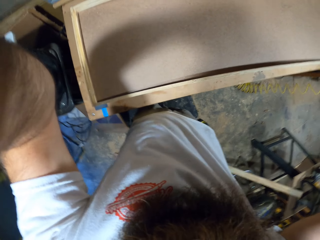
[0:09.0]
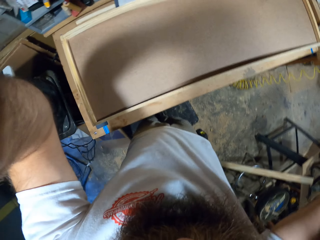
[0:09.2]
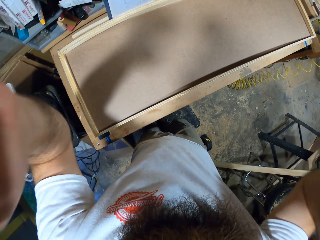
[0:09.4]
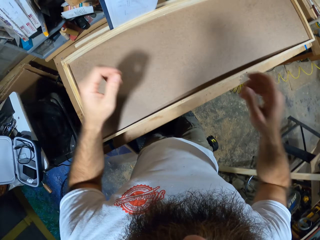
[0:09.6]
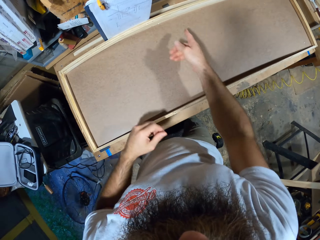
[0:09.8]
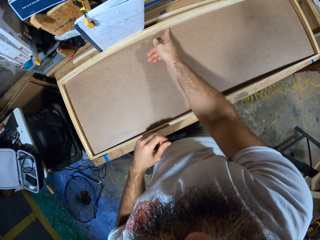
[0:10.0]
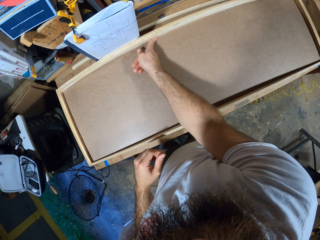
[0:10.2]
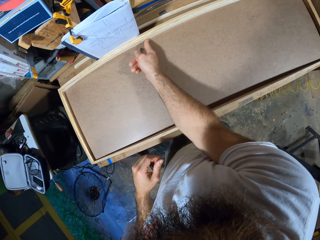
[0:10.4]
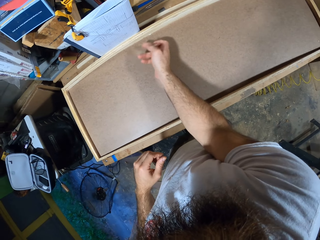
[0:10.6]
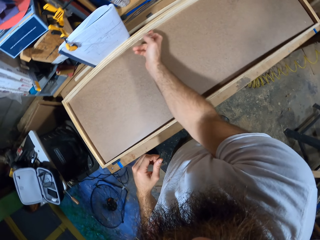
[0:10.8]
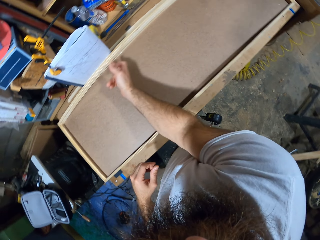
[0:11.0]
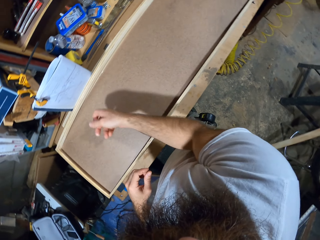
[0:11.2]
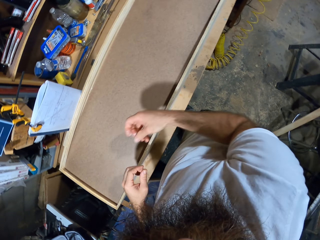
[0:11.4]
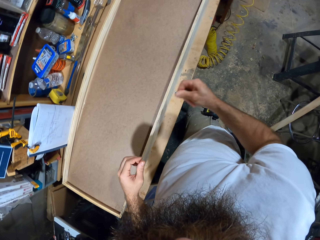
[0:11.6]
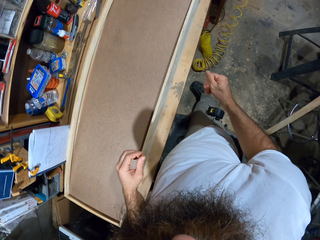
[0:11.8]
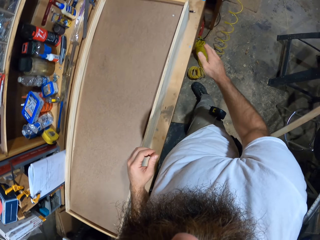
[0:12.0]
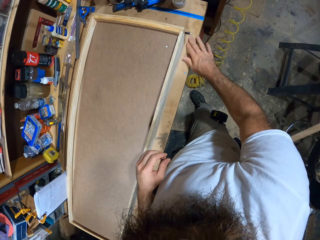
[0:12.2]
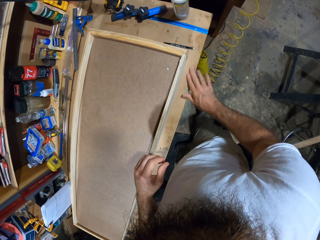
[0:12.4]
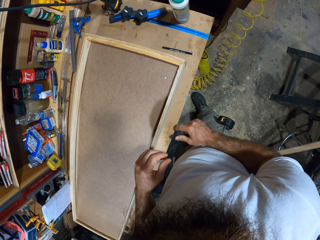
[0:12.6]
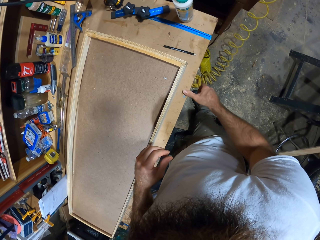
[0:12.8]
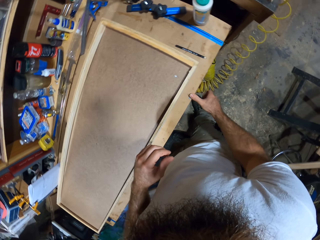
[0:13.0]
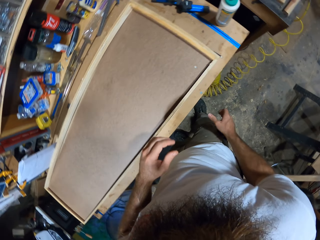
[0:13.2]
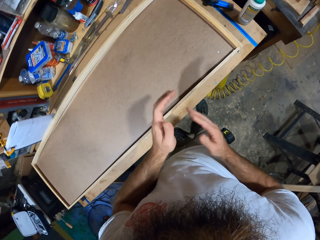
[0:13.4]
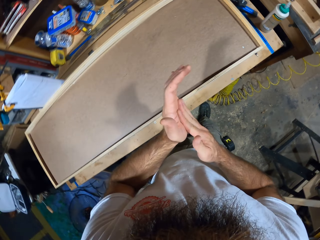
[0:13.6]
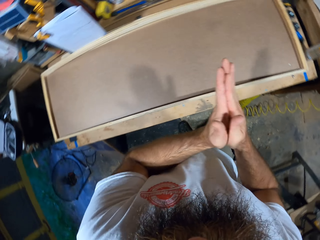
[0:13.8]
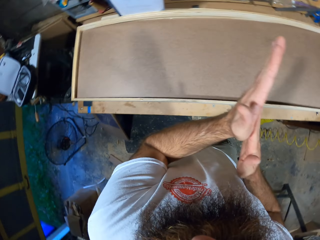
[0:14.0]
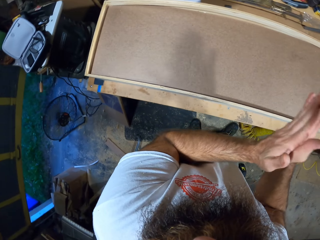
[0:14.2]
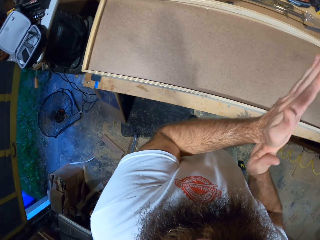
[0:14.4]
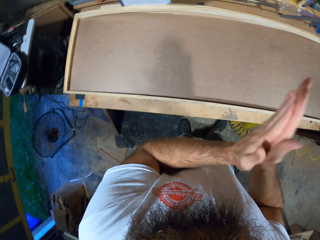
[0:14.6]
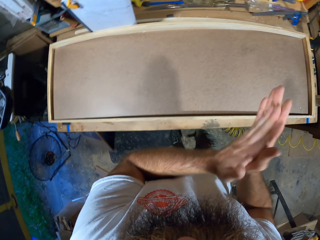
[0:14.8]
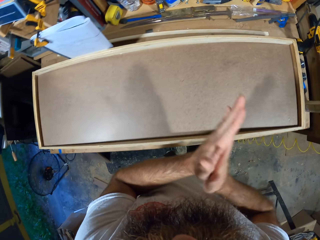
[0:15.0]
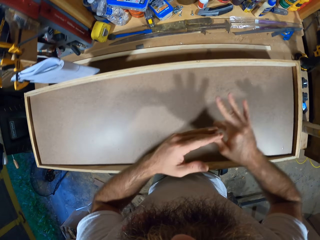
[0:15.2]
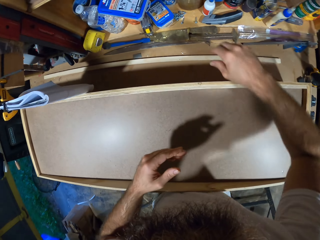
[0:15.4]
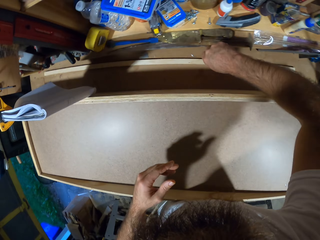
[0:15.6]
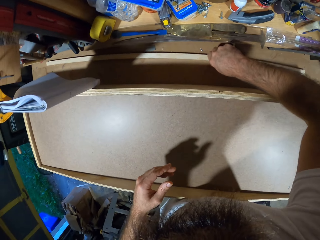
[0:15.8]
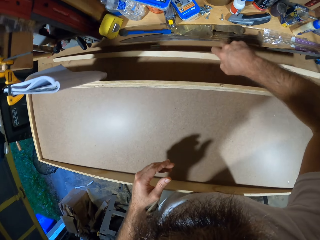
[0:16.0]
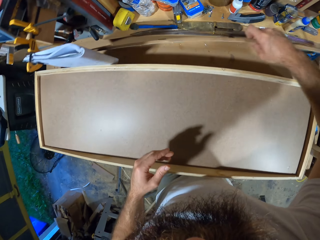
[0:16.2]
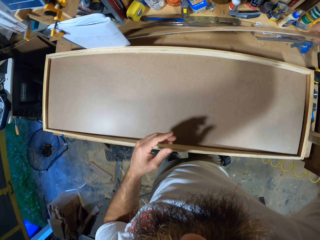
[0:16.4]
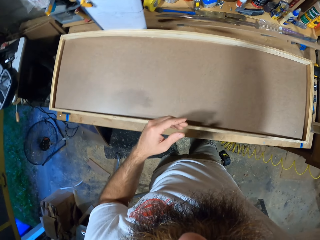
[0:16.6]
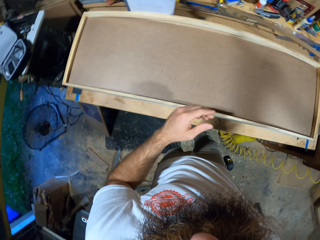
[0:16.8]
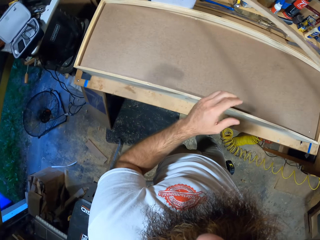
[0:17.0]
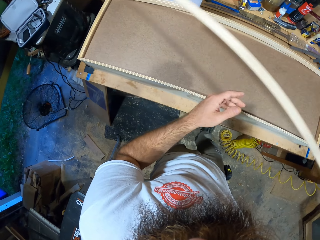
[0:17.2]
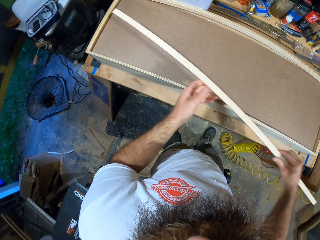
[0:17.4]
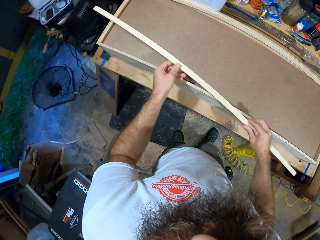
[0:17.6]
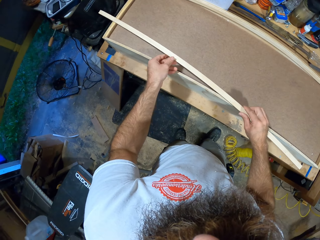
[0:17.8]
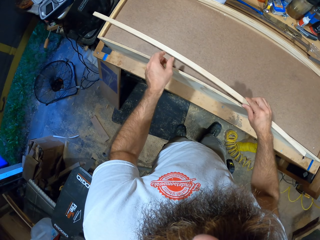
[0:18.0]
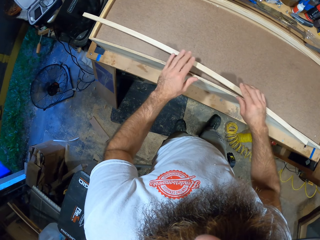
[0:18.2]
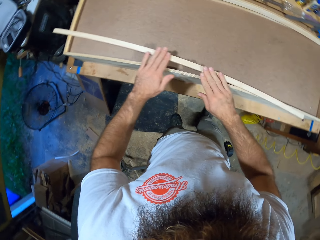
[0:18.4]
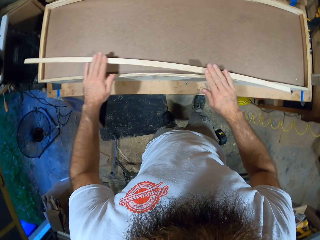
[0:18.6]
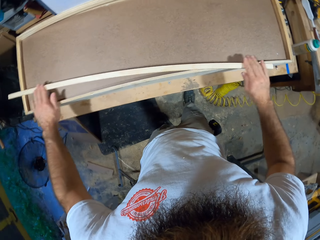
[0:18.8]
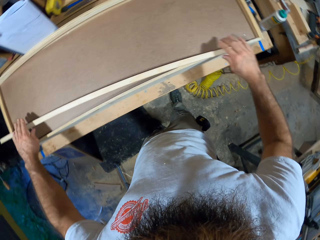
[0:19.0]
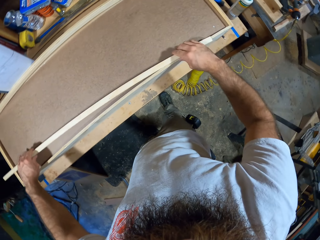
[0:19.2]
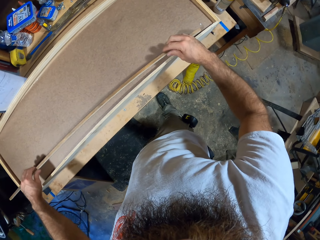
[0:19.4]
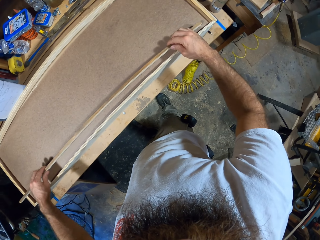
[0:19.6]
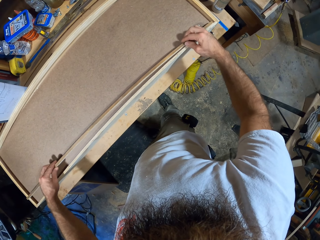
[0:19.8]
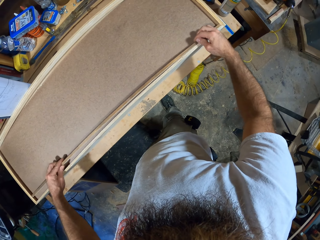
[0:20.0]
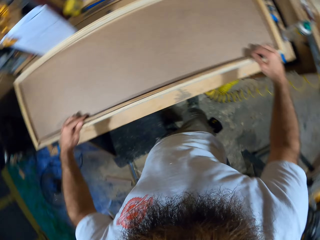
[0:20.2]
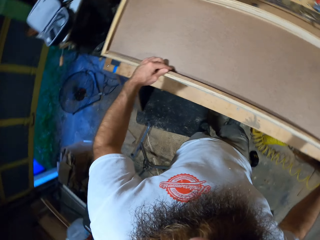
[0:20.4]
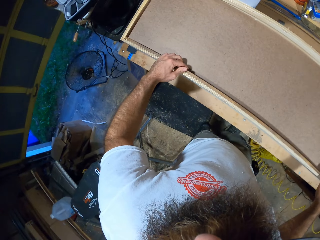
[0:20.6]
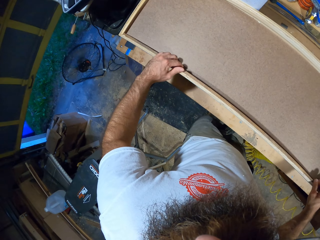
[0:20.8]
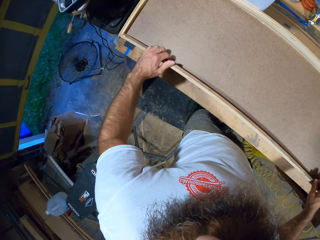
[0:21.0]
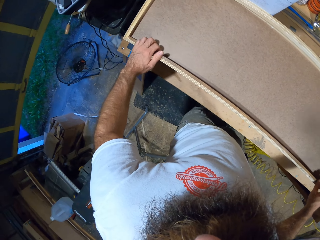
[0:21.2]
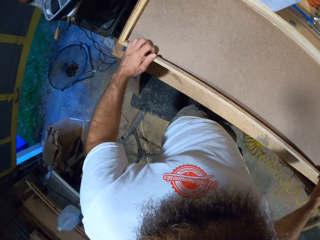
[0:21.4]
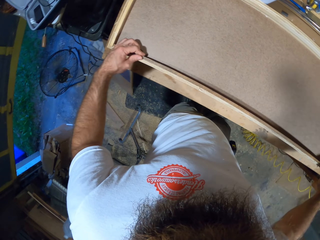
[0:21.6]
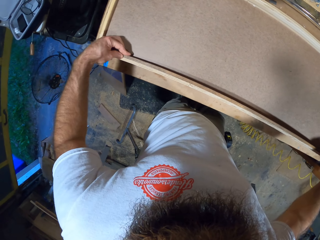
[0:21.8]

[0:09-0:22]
The camera wearer drops his hand from the camera. He wipes a wooden frame with his right hand. He touches the wood with a finger. He touches the wood with his right hand. He touches the wood with a thumb. He rubs his palms against each other. He picks up a plank from a workbench with his right hand. He holds the plank with both hands. He places the wood on the unfinished structure. He wipes the plank with both hands. He fits the wood on the unfinished structure.

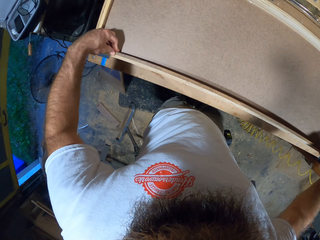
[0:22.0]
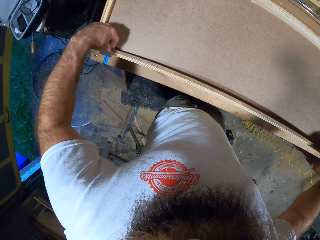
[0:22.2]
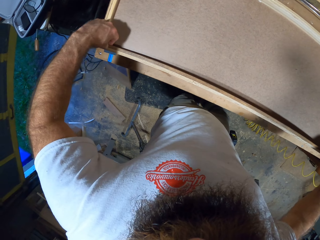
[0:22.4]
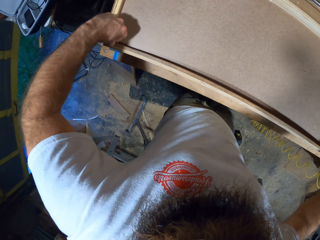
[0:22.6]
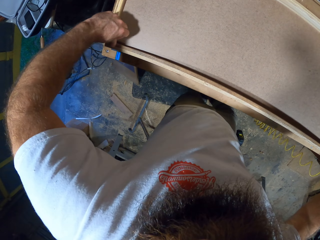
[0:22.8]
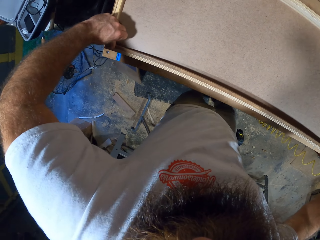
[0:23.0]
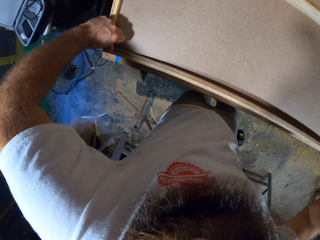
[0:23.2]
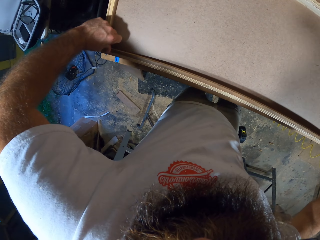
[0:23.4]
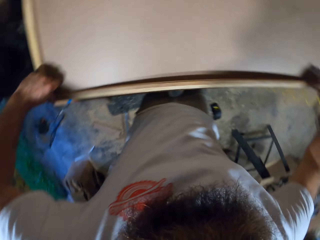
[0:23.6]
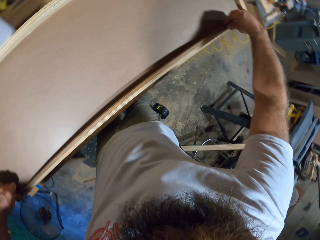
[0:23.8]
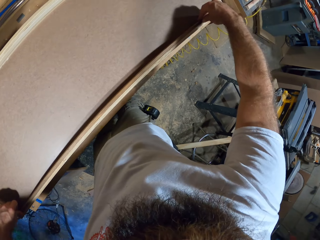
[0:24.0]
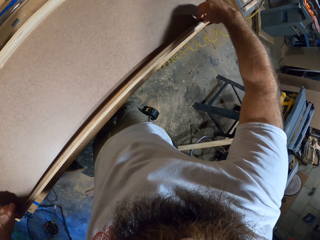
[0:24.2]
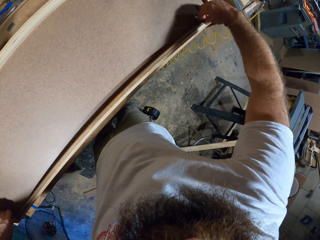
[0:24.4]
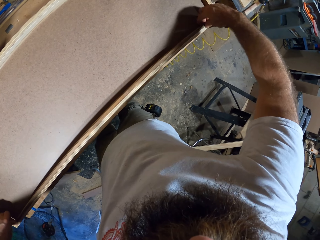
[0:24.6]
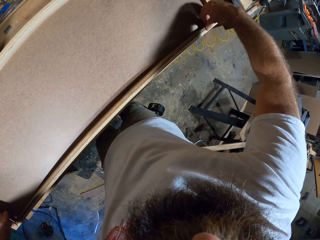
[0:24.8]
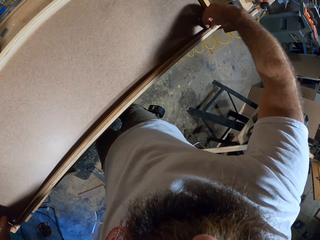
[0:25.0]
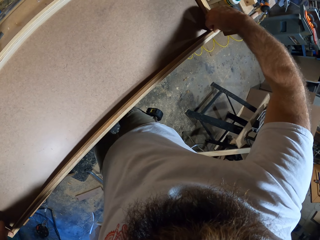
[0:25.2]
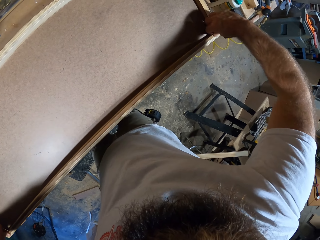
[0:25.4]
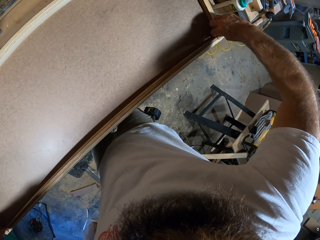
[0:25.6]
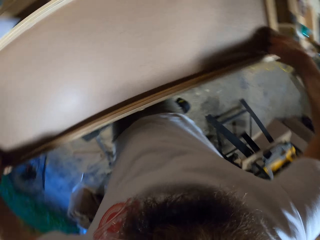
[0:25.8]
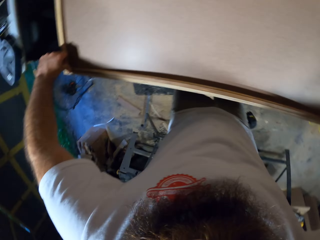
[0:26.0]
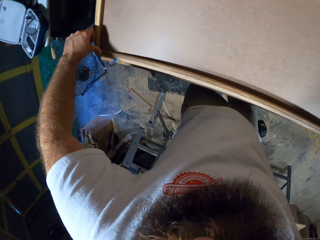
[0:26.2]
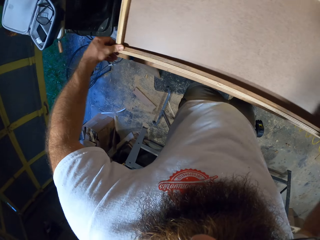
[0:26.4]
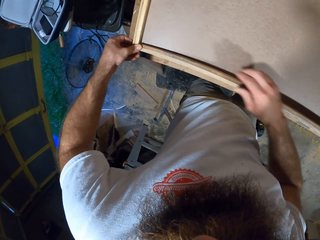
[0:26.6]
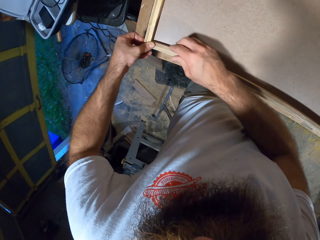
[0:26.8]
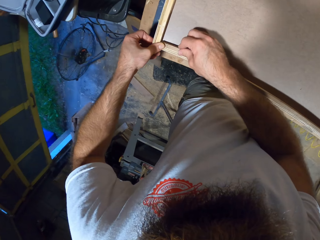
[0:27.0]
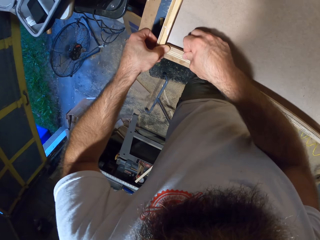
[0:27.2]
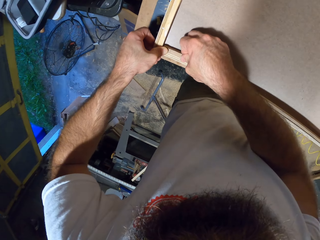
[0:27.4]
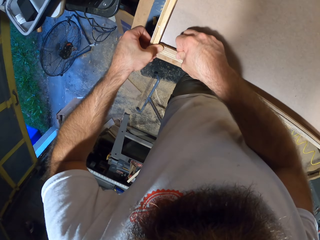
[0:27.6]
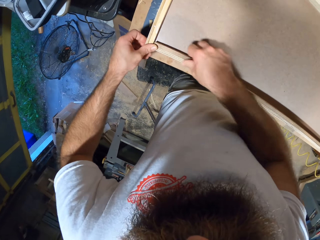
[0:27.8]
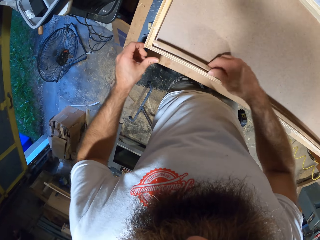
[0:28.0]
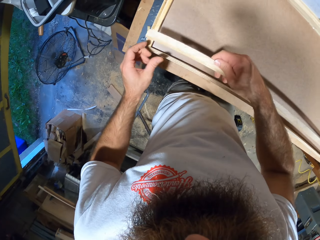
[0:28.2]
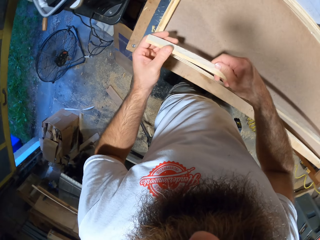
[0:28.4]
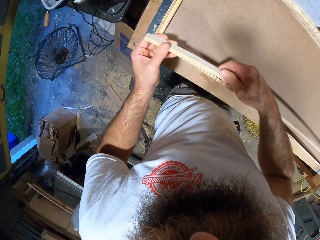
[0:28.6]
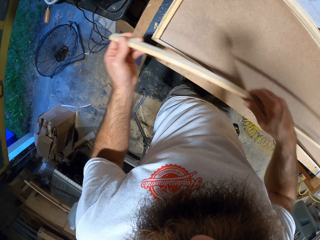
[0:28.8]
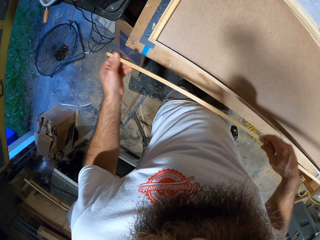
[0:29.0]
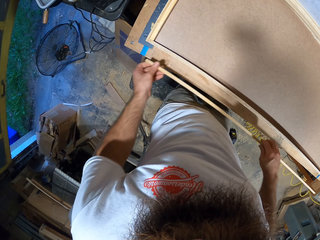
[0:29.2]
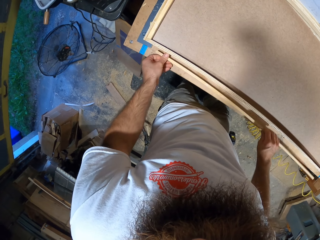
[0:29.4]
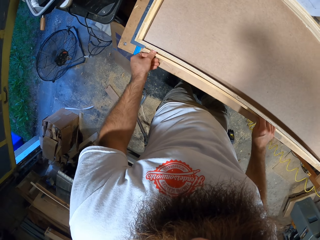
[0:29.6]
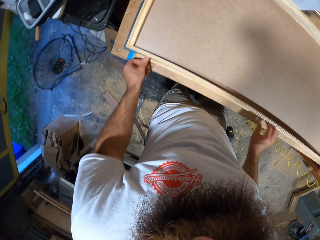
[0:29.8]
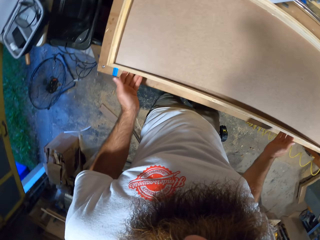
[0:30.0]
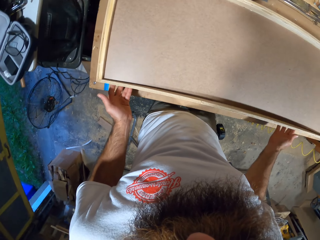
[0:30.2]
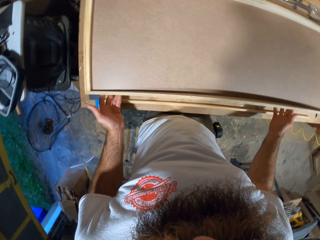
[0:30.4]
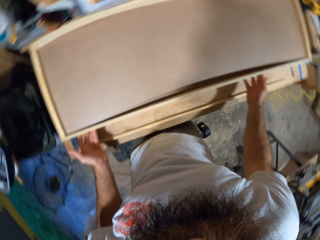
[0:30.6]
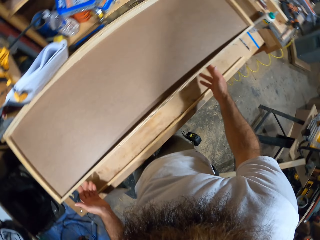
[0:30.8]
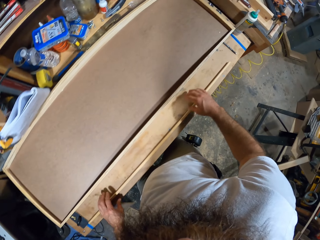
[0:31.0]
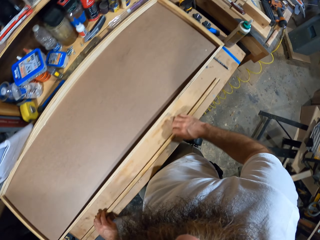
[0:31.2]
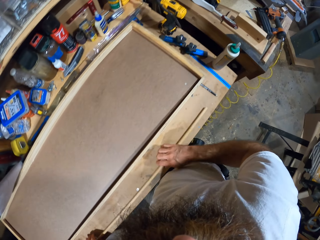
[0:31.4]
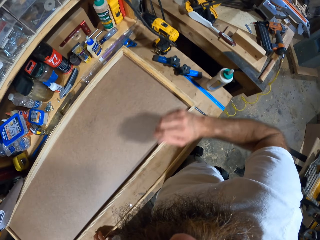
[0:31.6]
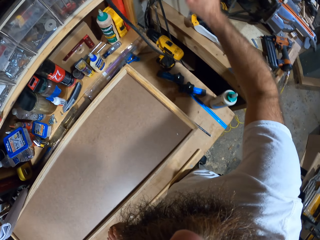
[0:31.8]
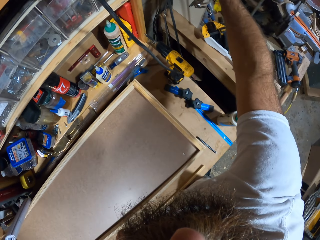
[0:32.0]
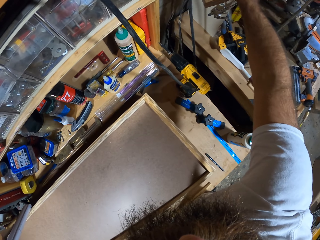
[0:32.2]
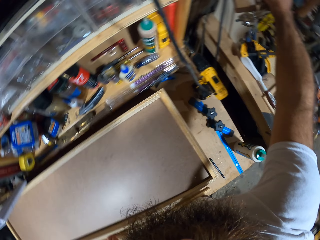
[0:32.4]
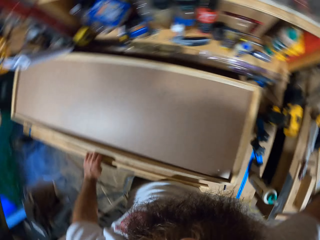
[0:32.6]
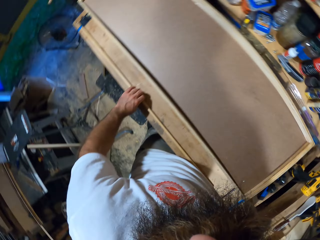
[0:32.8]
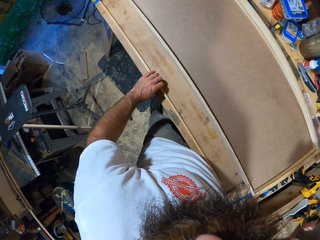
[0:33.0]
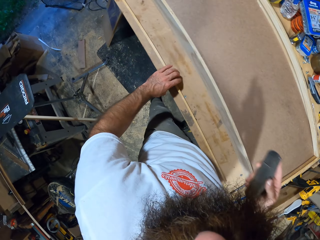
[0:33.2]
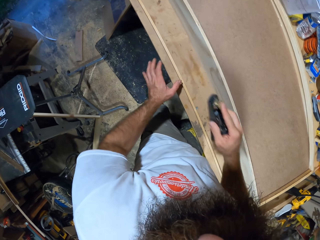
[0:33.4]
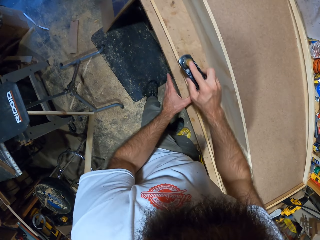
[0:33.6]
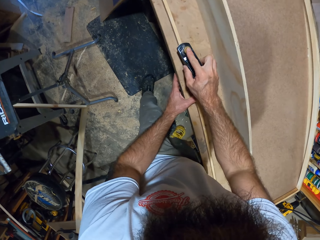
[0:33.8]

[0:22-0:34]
The camera wearer places the plank by a wooden frame with both hands. He holds the plank with both hands. He fits the wood on another side. He drops the plank on the workbench with both hands. He raises his right hand. He picks up the wood cutter.
